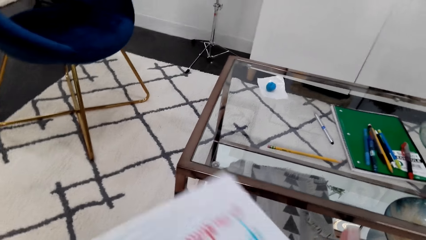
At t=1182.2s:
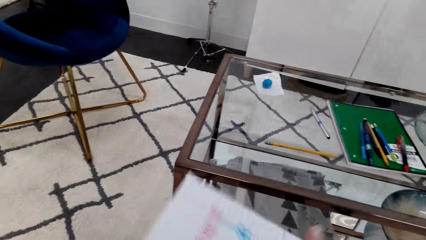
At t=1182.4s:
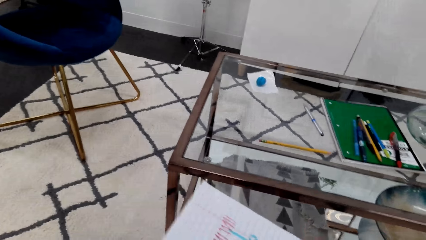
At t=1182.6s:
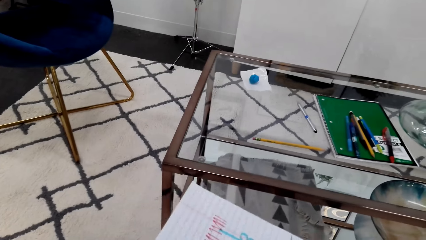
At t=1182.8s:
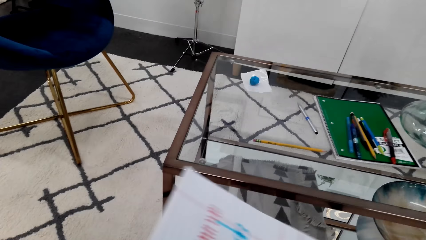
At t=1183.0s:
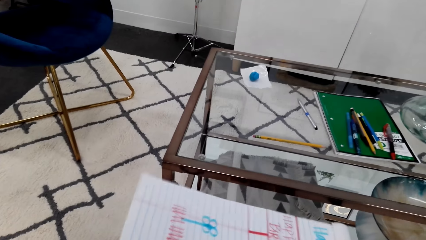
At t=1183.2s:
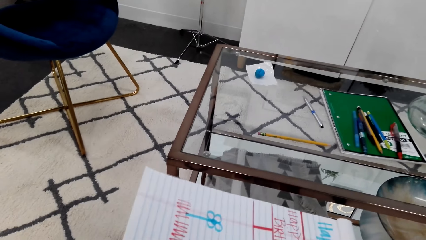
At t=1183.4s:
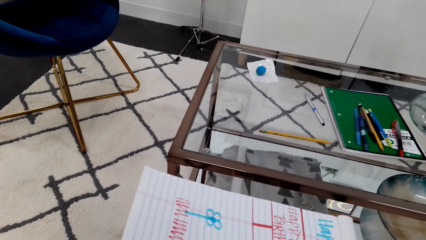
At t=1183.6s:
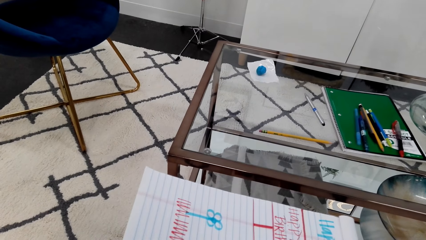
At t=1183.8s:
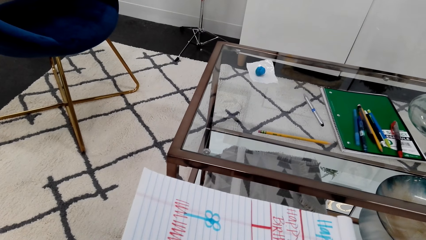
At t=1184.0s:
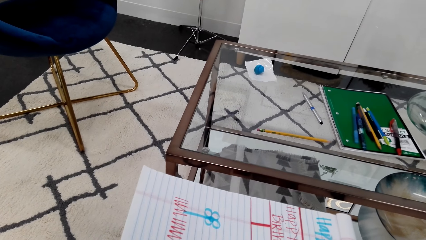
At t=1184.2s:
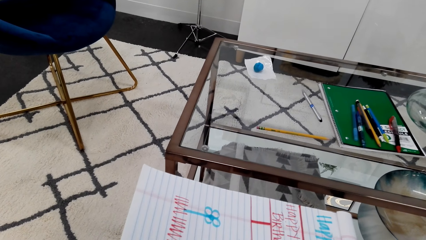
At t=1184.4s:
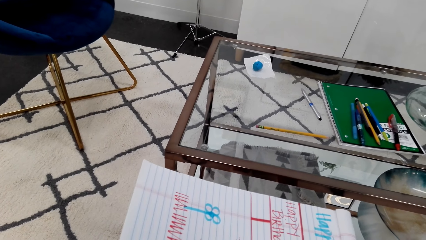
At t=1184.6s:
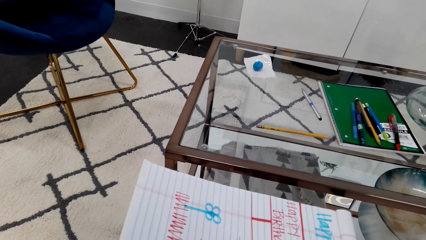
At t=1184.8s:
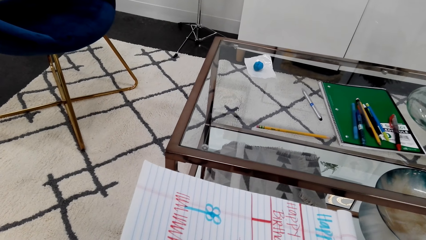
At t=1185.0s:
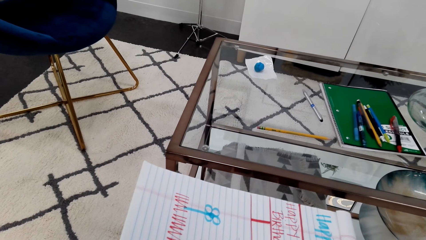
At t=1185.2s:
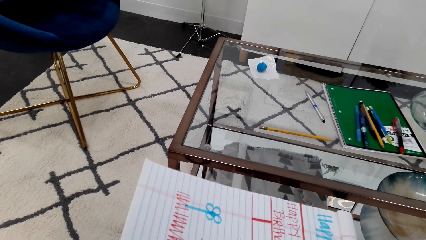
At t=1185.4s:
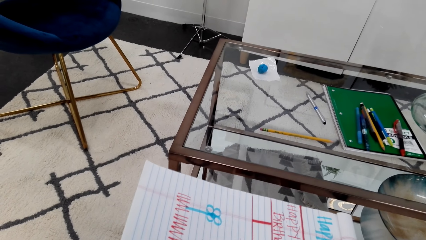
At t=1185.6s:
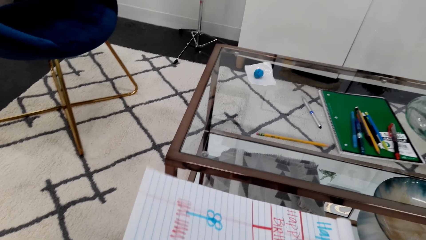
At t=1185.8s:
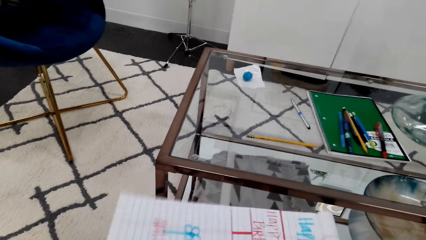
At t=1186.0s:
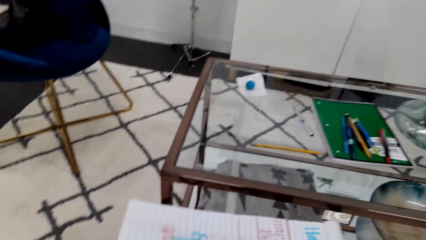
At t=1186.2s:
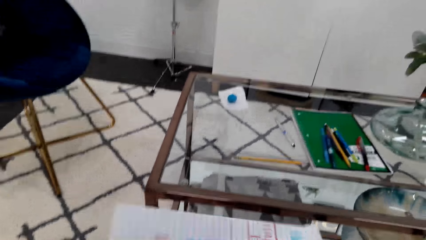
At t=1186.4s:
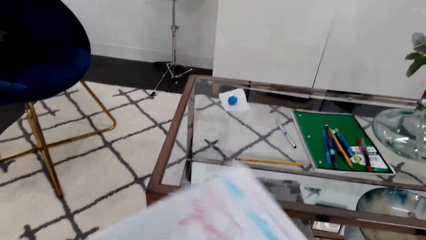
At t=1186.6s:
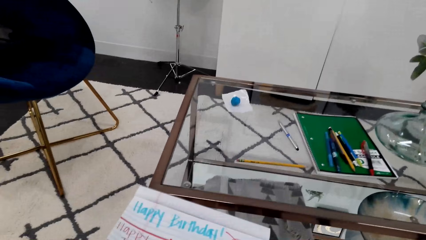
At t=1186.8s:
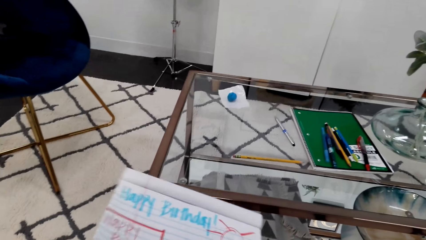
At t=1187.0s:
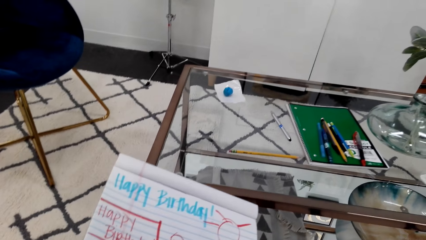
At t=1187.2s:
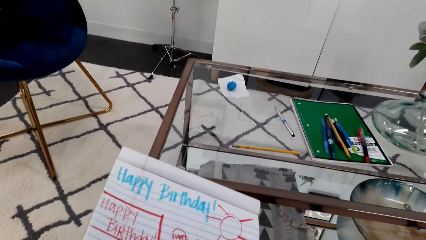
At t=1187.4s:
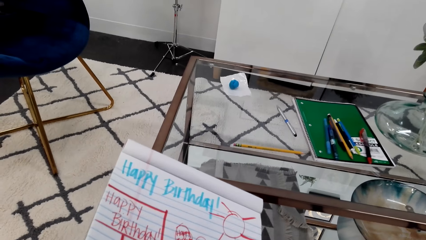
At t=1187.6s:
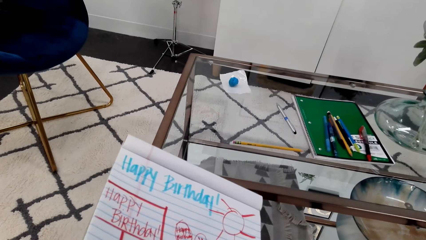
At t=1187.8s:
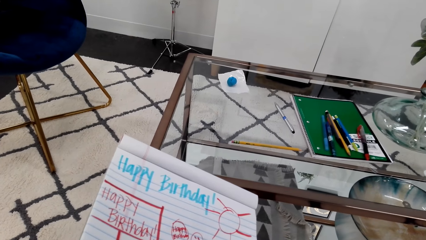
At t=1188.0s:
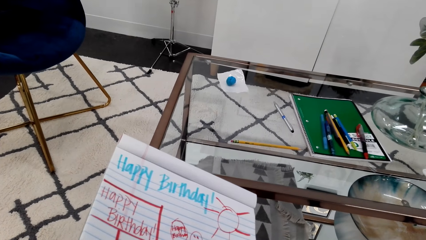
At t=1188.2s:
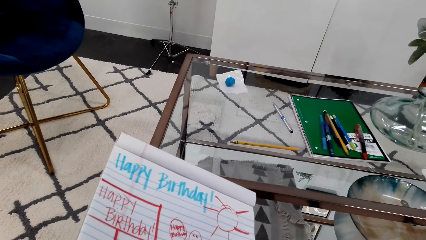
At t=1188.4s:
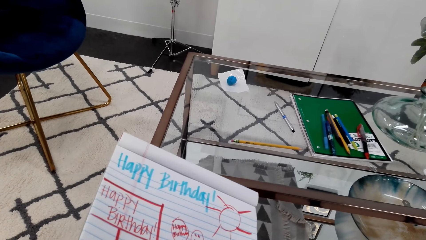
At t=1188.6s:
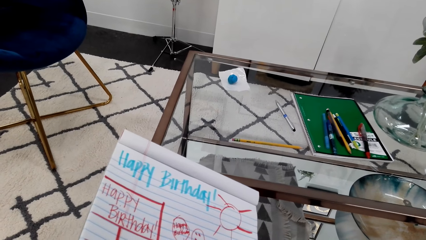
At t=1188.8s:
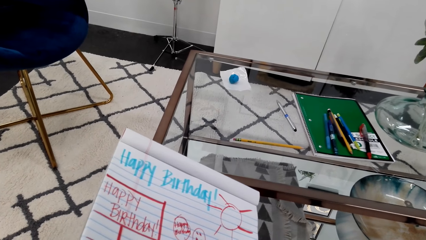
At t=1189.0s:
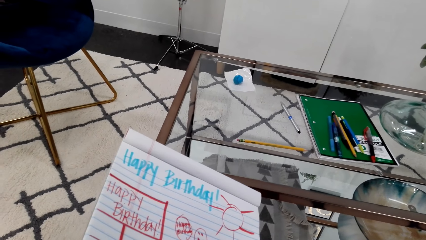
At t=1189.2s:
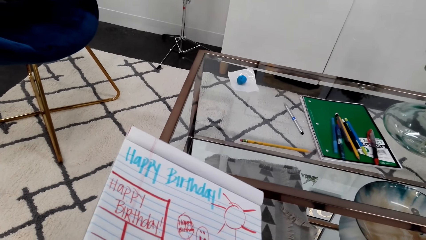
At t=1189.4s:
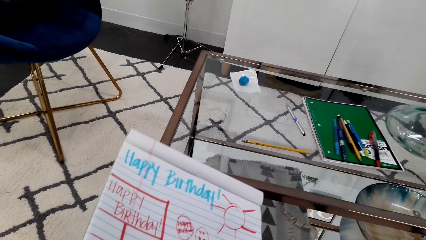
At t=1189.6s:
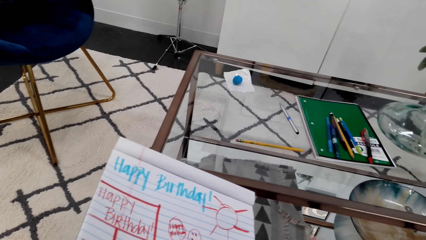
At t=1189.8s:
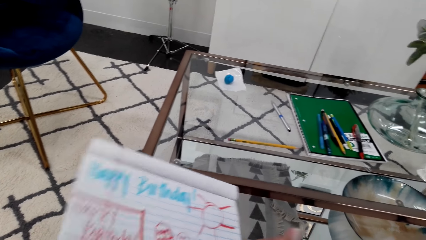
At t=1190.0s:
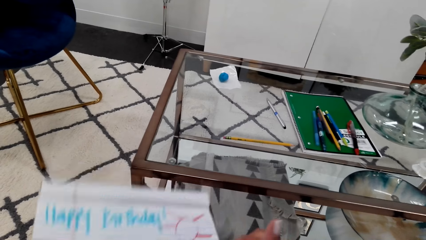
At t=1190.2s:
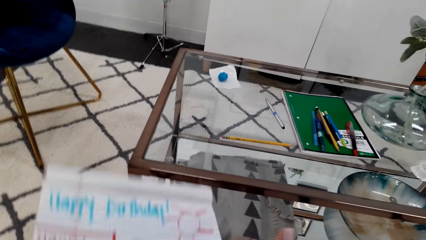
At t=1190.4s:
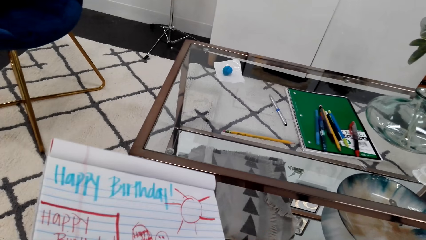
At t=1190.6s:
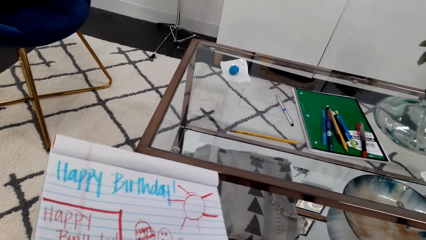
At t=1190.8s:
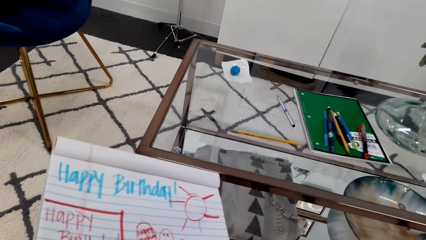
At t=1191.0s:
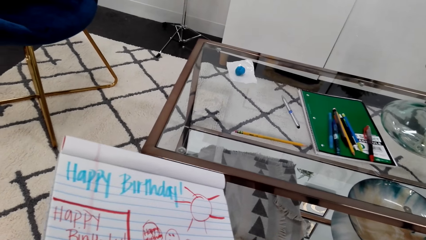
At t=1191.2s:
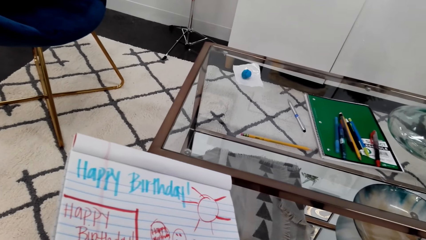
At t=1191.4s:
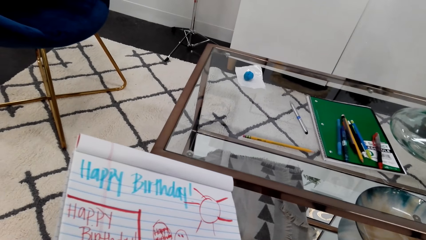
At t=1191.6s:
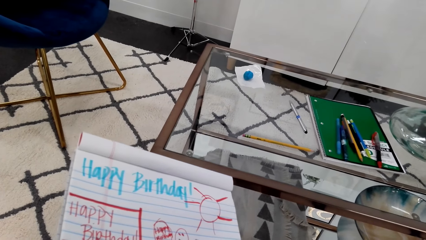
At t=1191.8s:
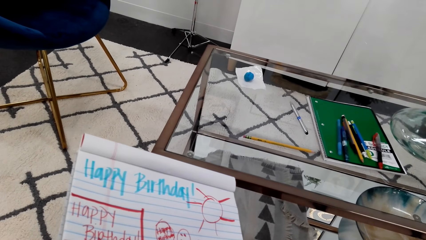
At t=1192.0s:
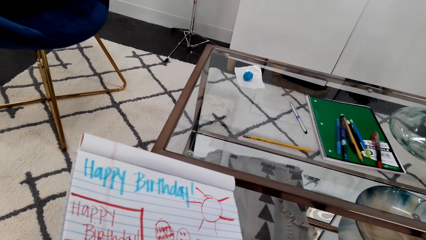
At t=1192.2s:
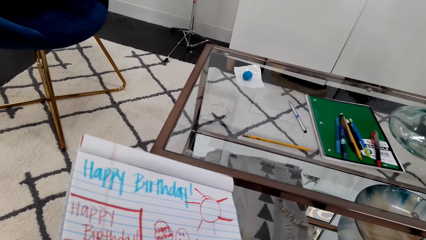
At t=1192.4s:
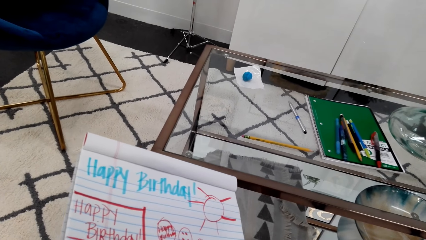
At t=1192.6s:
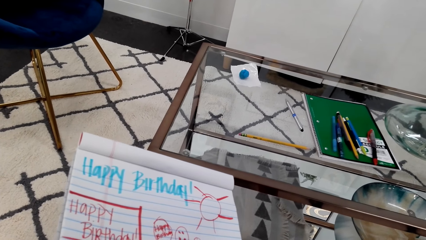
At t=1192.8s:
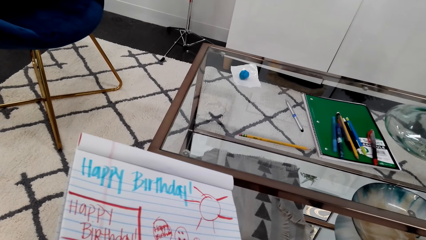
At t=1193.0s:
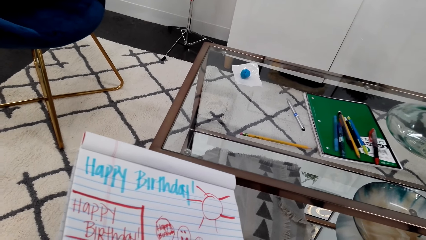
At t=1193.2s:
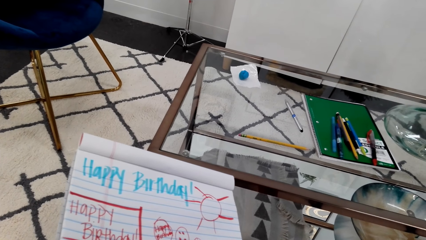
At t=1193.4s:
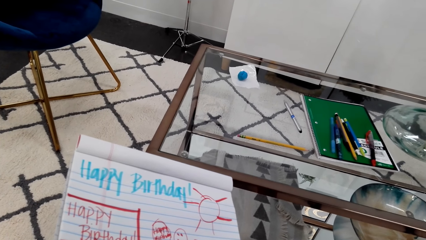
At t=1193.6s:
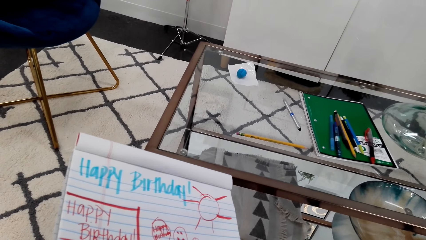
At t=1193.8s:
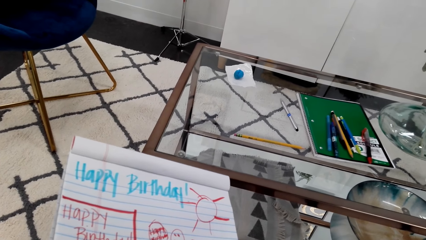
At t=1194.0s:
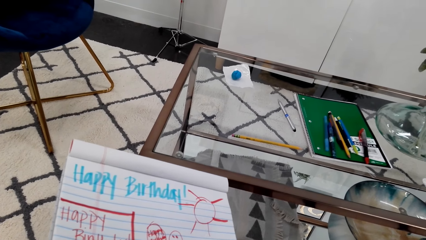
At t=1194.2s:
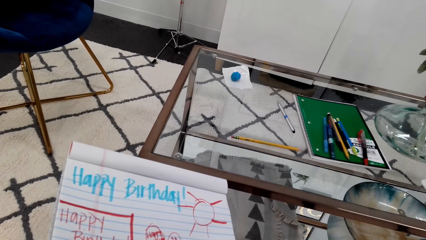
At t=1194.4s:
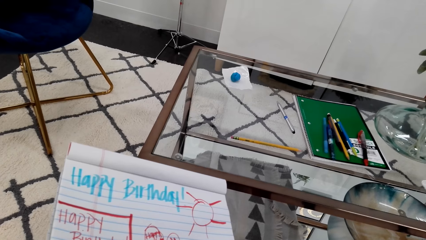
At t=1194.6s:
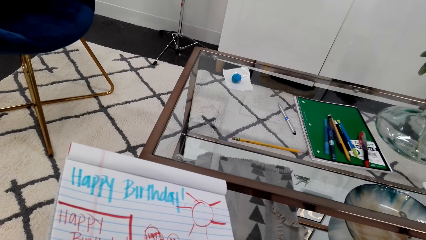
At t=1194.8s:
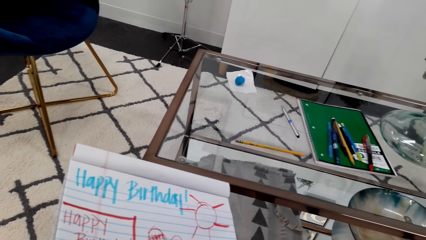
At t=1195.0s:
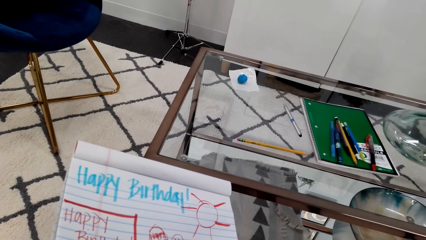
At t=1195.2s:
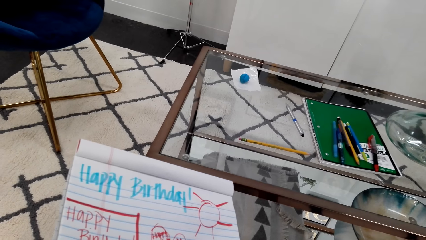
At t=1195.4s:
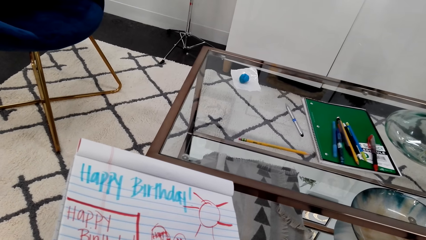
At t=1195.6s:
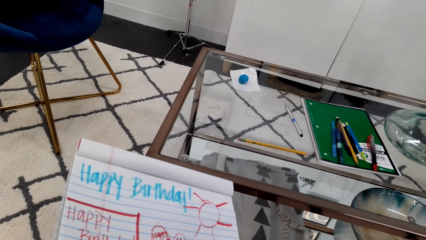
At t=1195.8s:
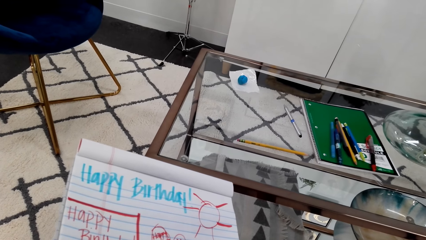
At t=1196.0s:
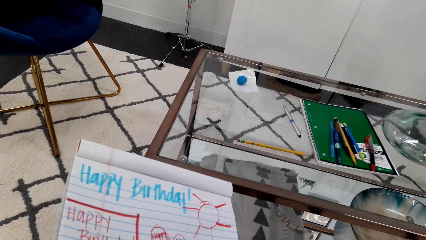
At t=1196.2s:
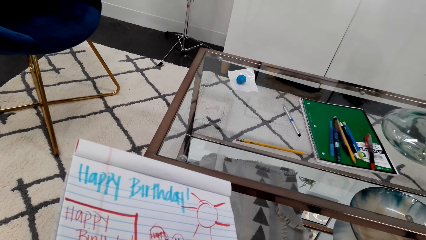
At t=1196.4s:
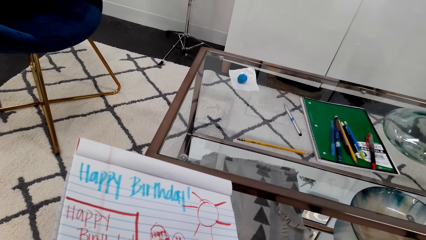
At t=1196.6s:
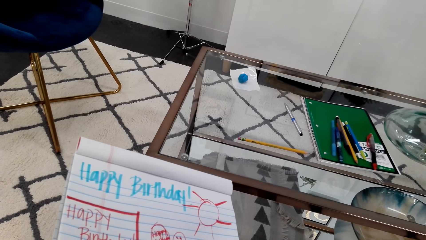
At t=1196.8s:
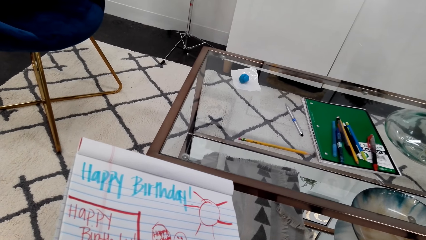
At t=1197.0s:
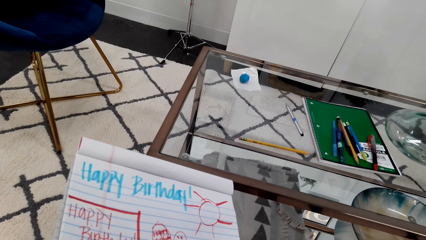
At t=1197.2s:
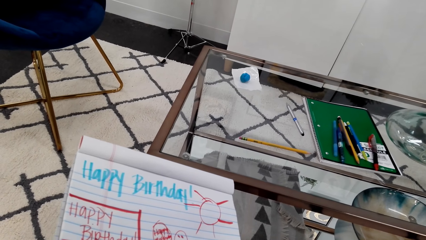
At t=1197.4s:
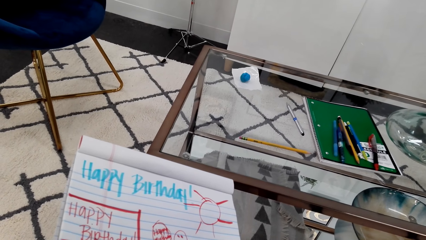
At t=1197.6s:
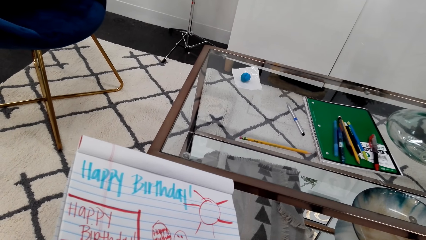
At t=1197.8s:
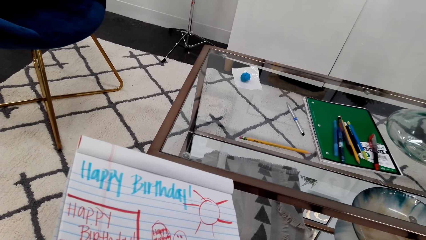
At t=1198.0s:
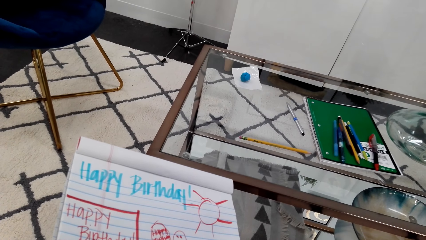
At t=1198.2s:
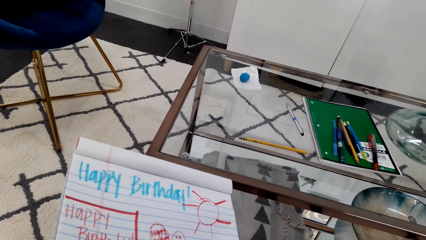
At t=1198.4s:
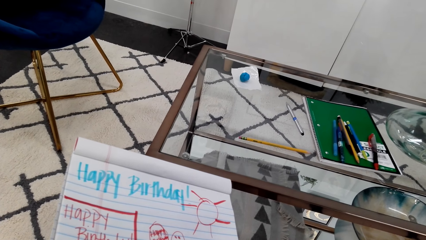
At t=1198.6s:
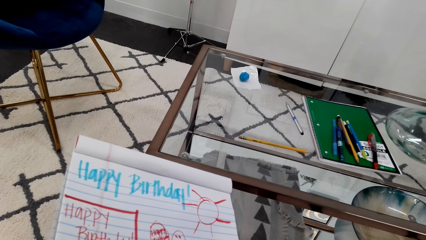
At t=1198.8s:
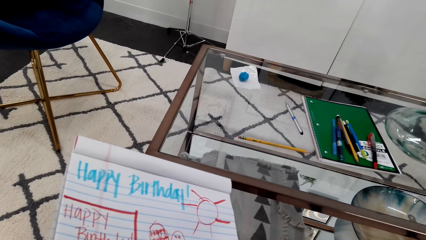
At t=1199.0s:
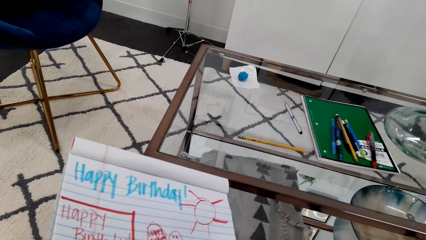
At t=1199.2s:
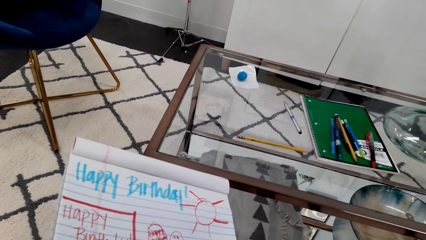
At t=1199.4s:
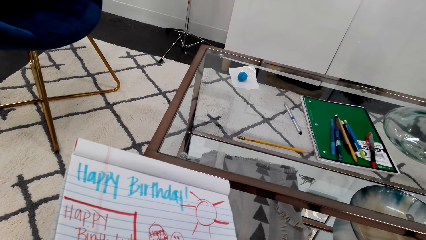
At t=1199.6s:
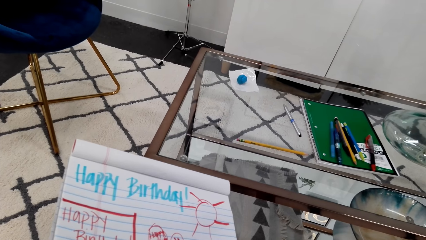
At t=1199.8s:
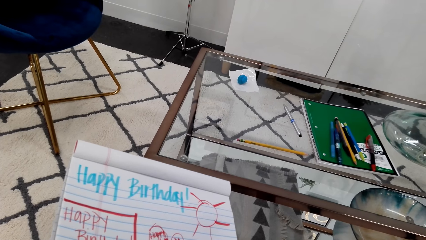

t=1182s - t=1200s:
The camera wearer turns the book. They turn the book again. They adjust the book.
